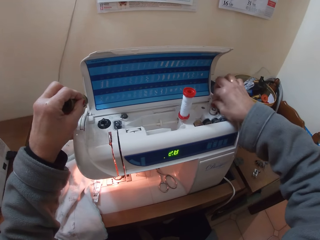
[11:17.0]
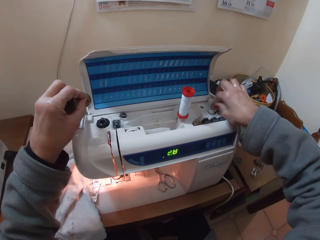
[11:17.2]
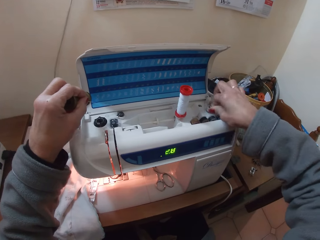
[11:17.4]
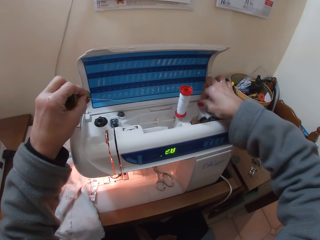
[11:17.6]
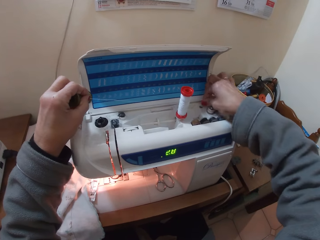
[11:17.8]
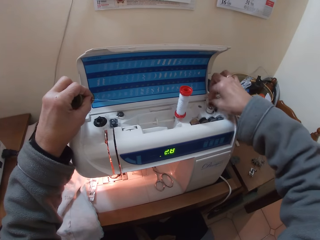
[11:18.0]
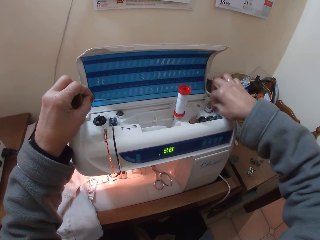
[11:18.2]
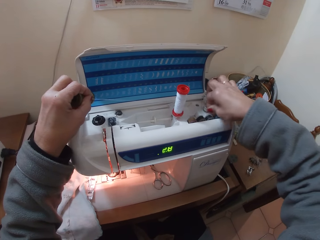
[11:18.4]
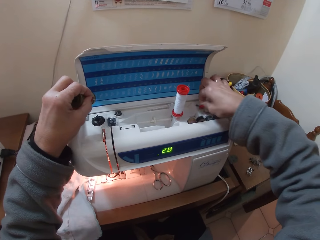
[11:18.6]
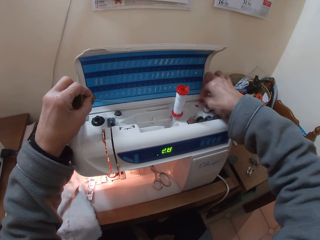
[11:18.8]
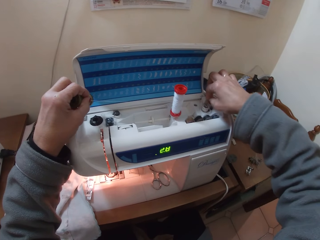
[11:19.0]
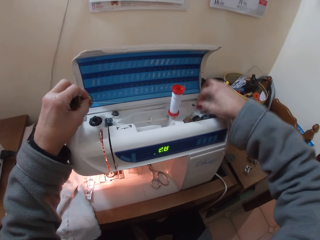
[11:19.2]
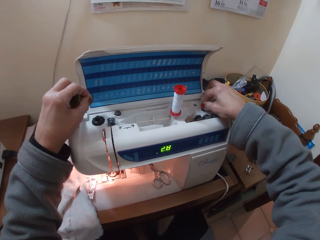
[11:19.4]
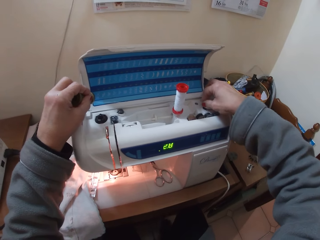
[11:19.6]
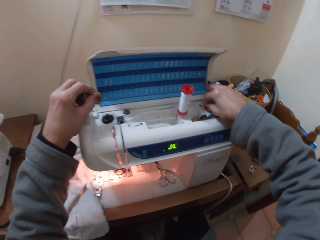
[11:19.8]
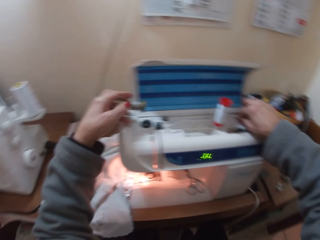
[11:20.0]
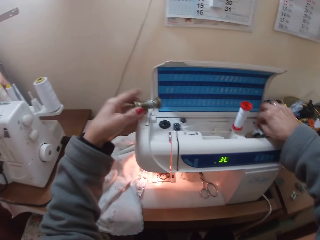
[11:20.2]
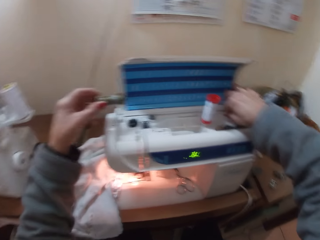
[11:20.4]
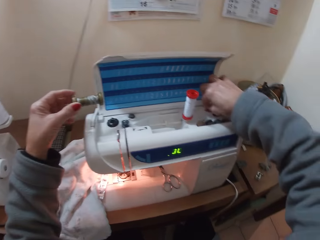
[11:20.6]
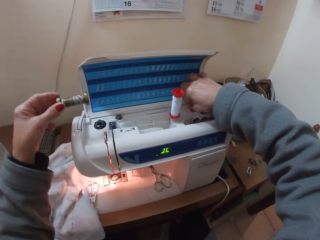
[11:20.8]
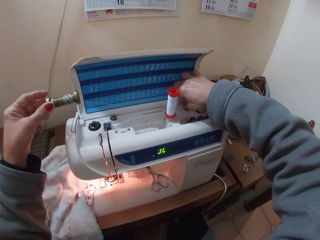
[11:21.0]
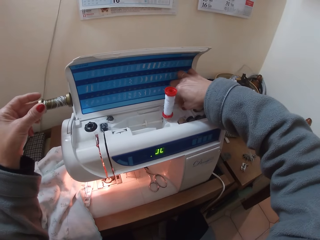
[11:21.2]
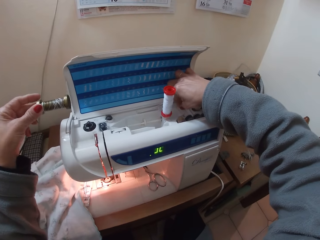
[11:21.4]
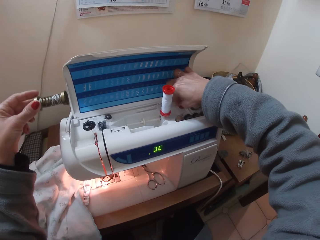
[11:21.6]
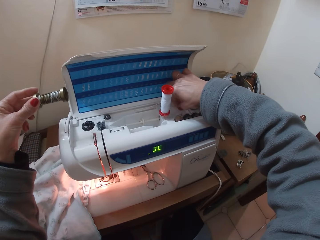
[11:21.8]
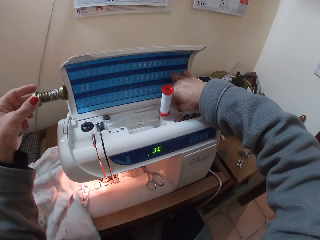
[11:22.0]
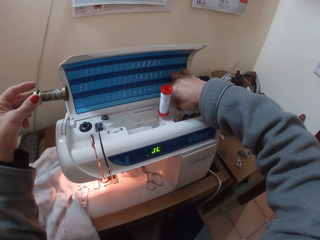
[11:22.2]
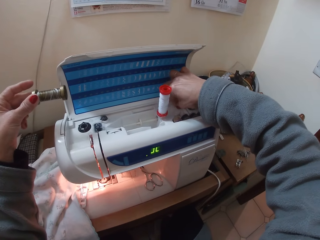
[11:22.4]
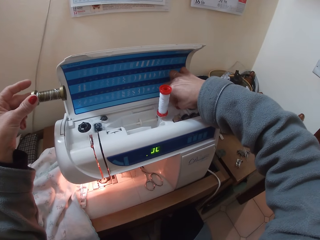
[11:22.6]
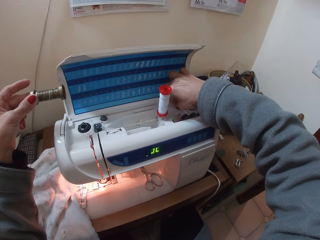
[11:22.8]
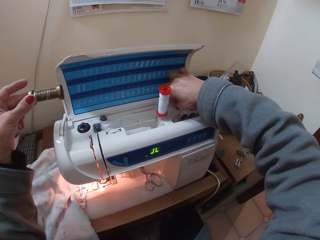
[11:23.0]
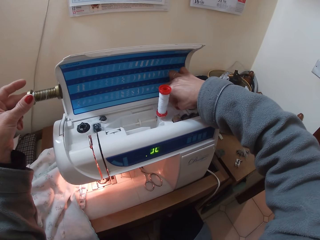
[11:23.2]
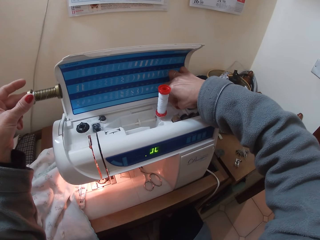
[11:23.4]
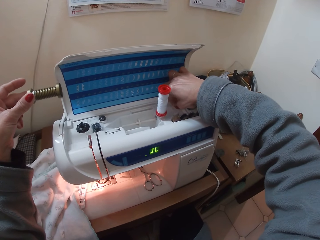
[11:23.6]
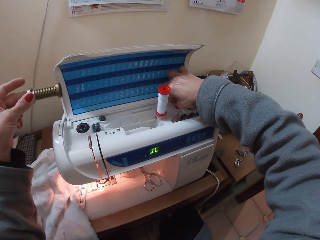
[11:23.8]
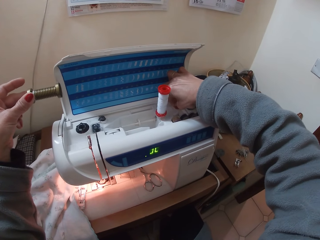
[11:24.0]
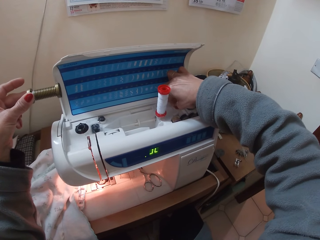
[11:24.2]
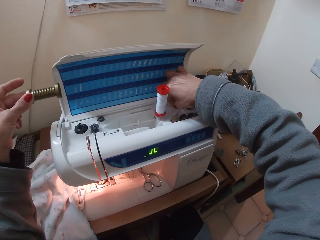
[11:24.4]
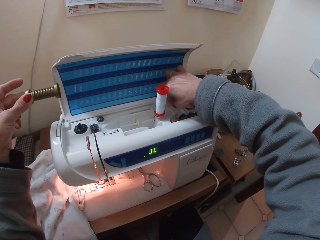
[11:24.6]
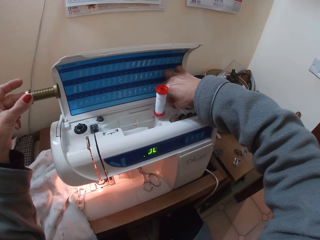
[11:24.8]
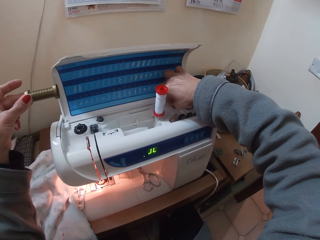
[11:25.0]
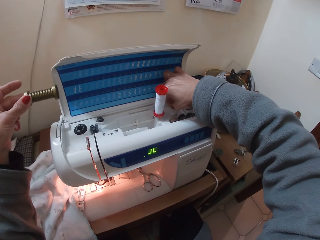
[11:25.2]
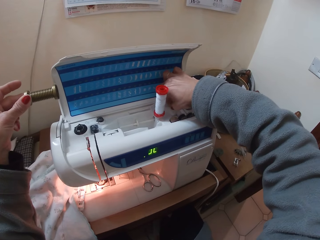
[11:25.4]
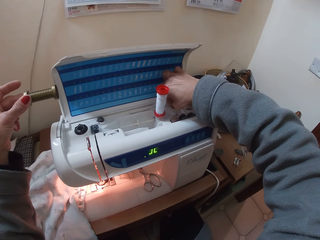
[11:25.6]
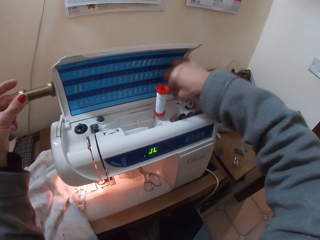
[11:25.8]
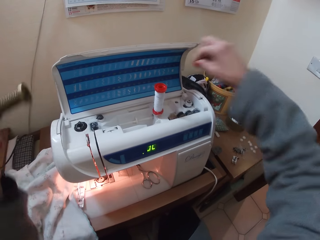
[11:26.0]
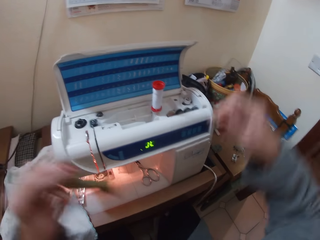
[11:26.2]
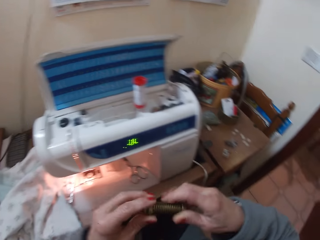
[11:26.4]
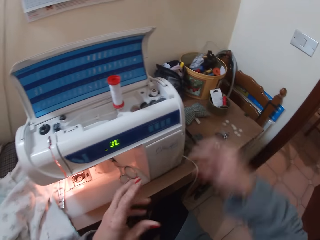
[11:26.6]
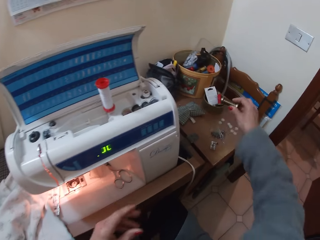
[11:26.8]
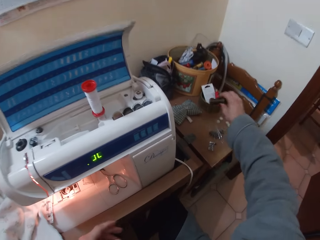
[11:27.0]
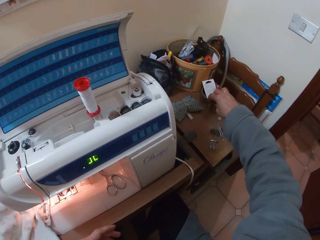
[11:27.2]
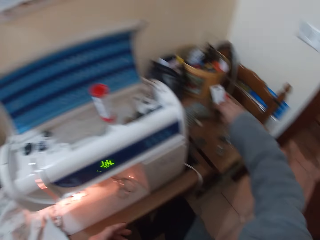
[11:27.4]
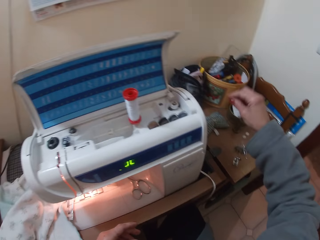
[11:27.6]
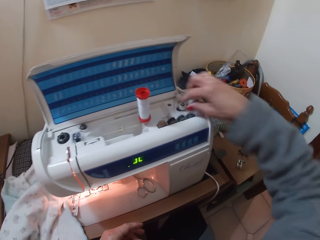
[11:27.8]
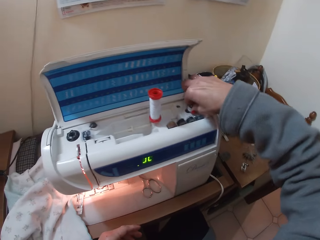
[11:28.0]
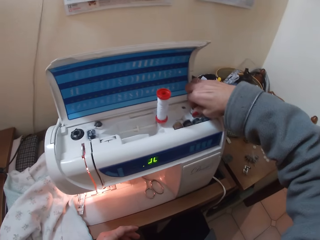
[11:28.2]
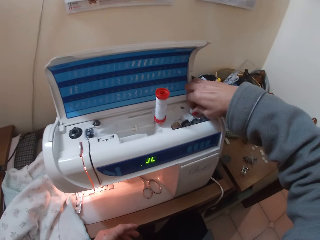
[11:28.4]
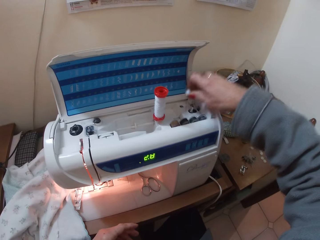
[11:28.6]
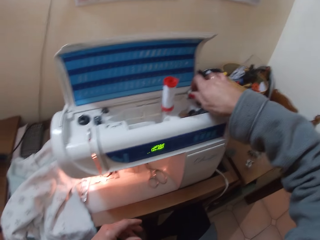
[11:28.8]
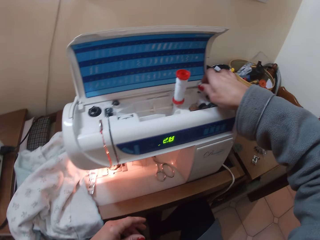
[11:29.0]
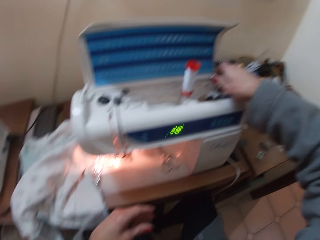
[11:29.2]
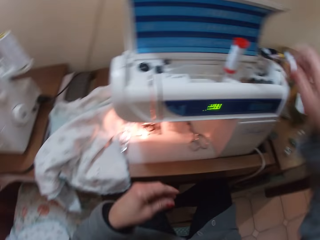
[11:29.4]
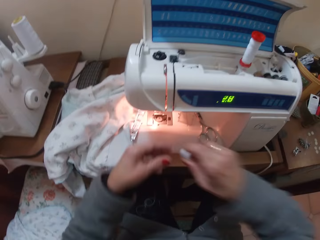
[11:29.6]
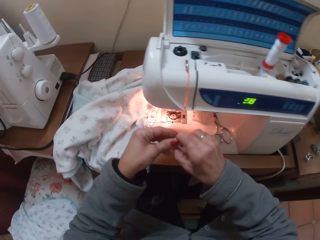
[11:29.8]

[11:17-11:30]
The camera wearer places the thread on the bobbin winder stop. She passes the object to her right hand from her left hand. She places the thread roll on the table. She picks up the bobbin from the top of the sewing machine.

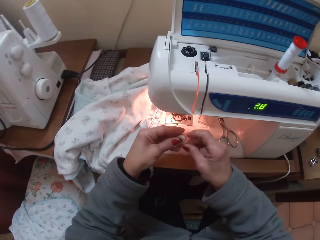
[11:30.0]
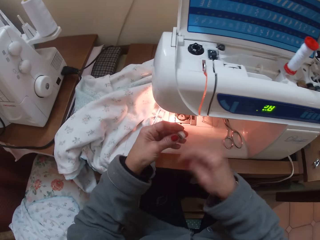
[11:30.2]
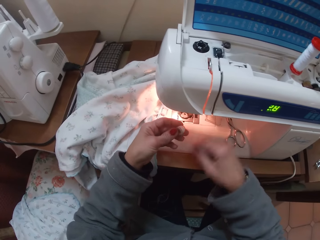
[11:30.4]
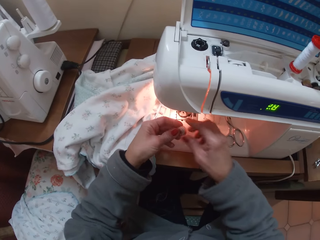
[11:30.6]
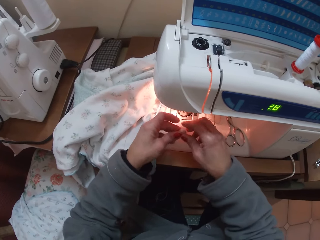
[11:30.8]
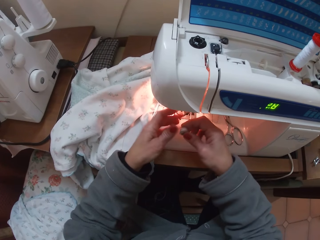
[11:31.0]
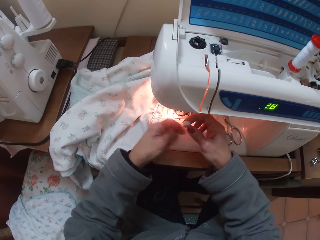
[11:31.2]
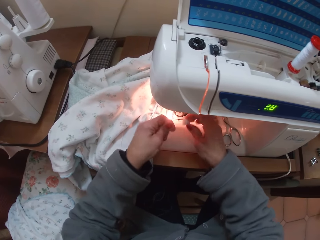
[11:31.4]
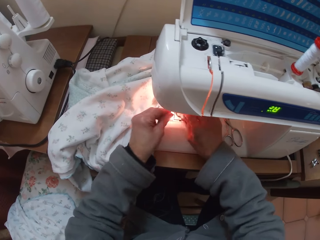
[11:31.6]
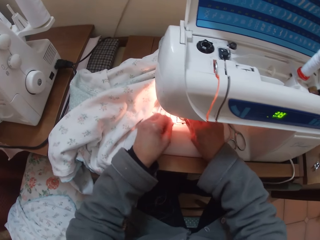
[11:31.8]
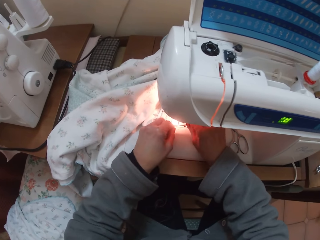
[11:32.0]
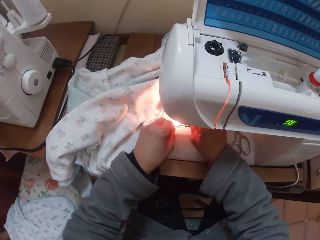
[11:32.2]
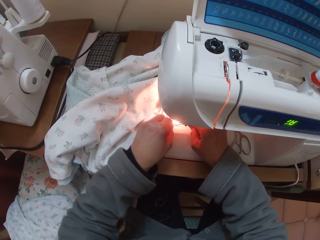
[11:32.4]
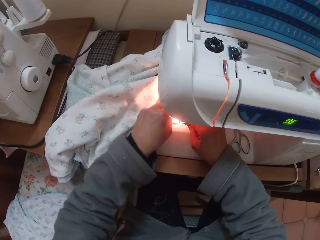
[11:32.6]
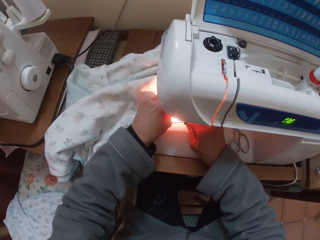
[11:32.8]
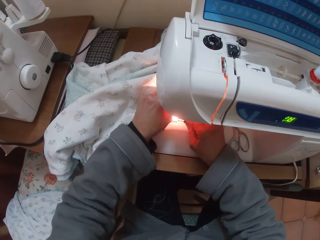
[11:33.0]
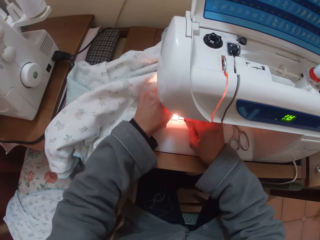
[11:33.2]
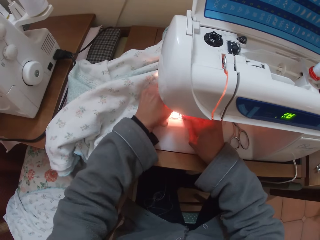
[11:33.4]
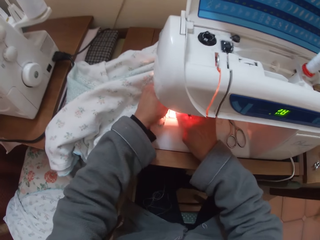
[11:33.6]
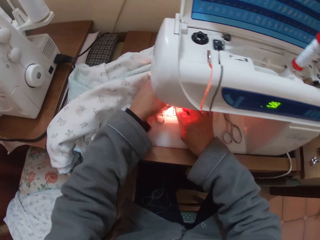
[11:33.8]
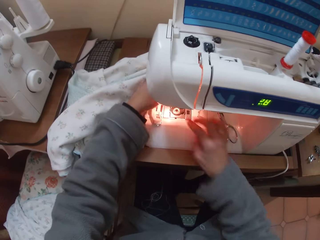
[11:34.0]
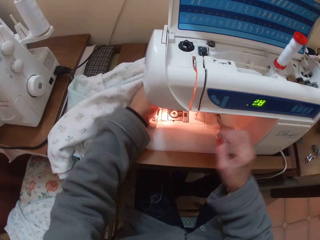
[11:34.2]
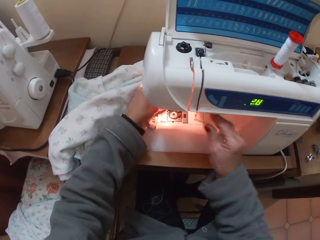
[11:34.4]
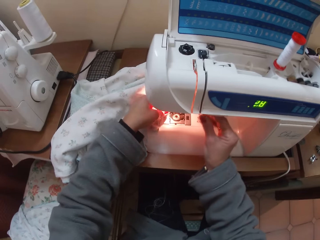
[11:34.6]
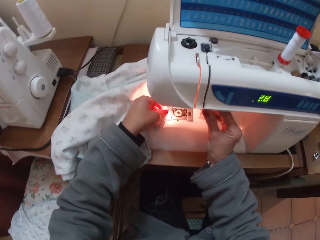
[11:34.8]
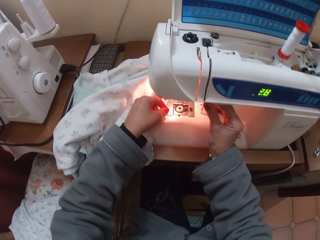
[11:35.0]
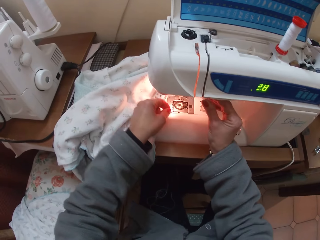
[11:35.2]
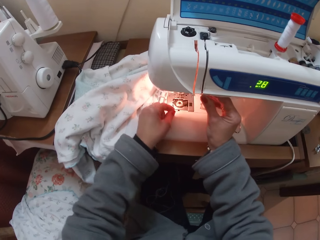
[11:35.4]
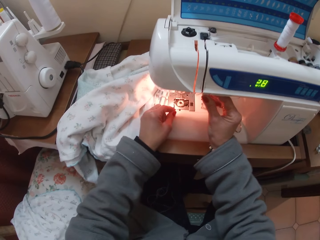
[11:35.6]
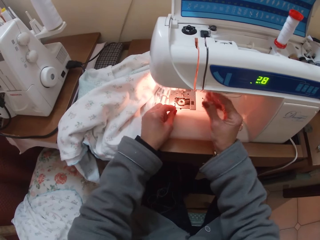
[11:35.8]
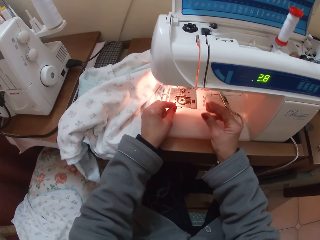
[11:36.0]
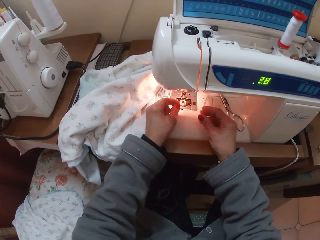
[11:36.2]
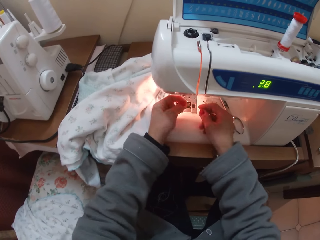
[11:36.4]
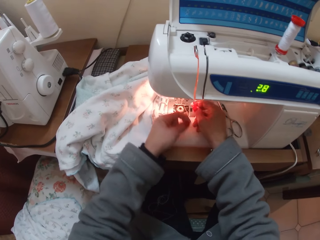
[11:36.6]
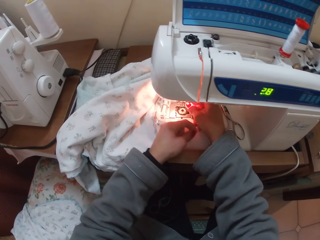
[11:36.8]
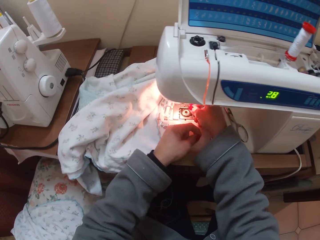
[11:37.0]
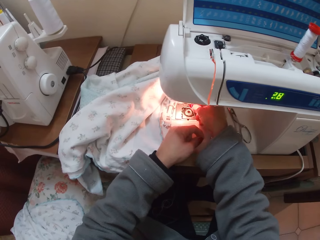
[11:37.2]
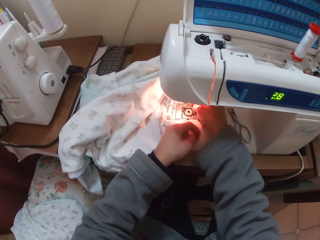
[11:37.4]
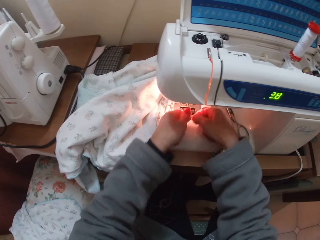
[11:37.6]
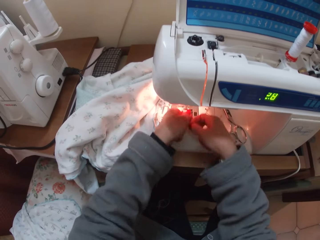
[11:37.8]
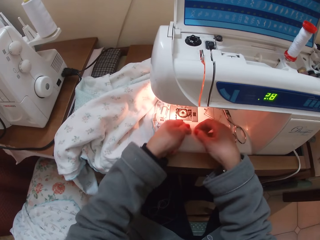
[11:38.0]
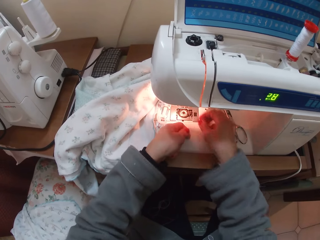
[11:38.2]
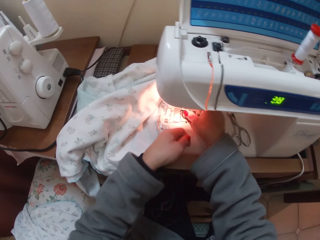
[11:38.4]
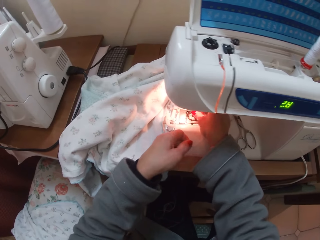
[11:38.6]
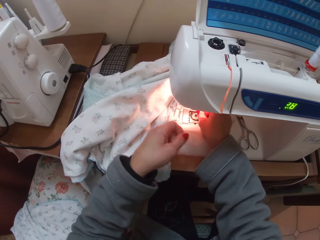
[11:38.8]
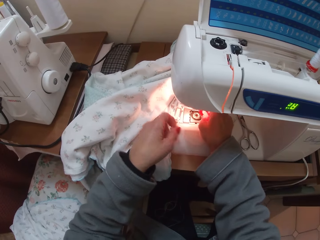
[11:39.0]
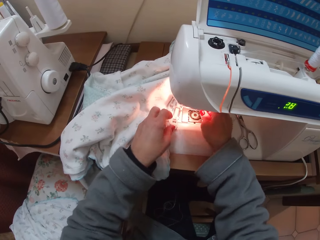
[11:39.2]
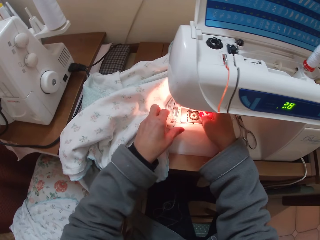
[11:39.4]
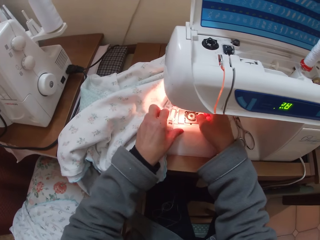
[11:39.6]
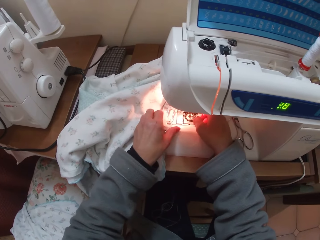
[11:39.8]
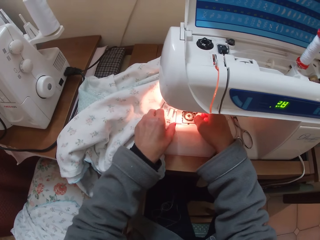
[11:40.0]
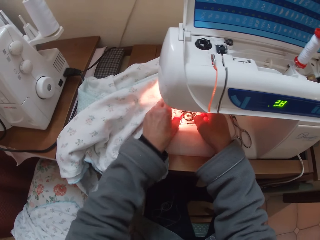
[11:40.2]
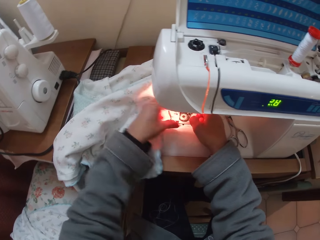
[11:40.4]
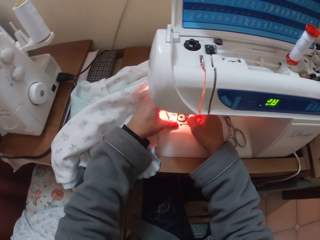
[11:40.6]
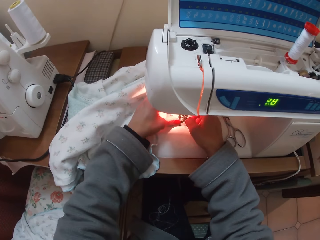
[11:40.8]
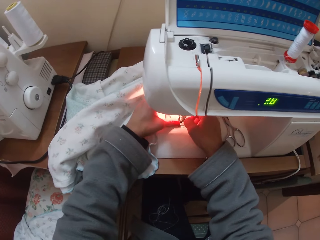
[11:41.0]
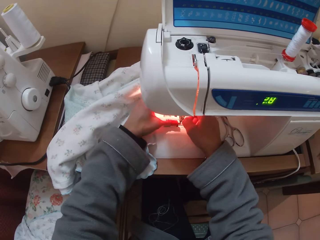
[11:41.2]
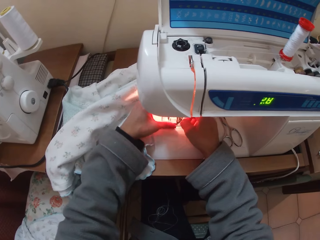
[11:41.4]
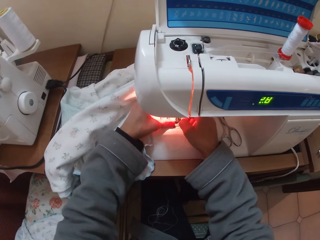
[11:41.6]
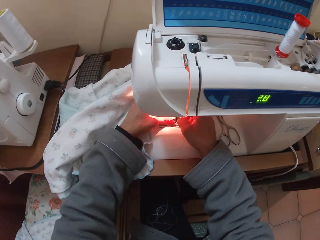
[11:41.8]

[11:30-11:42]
The camera wearer works on the object with both hands. They pull thread from the bobbin. They place the bobbin in the shuttle case in the sewing machine. They pull the thread. They place the button sewing presser on the needle plate.
